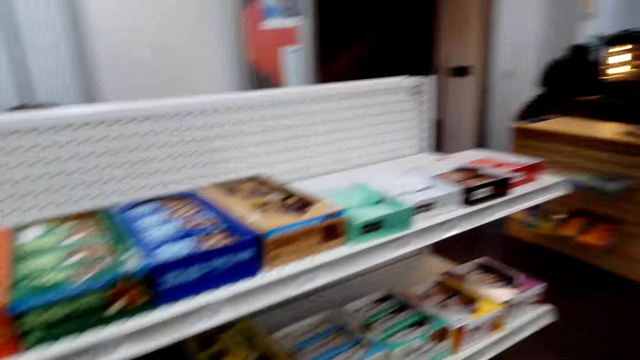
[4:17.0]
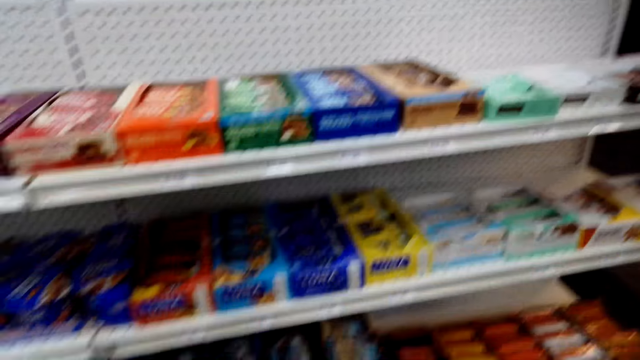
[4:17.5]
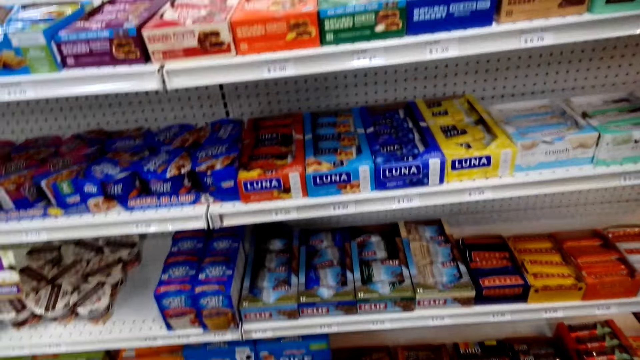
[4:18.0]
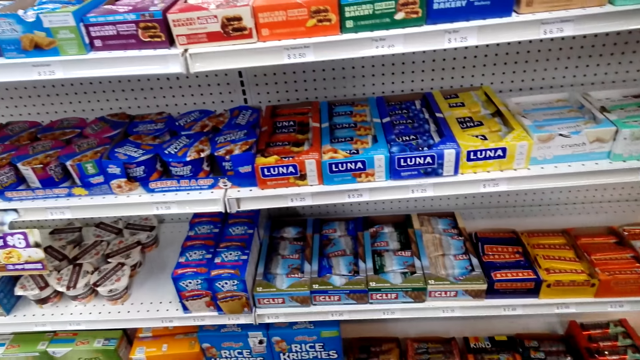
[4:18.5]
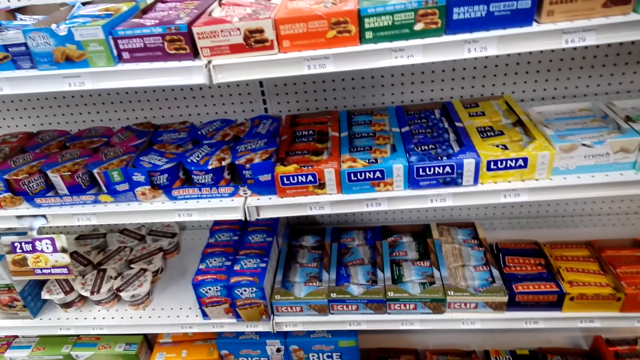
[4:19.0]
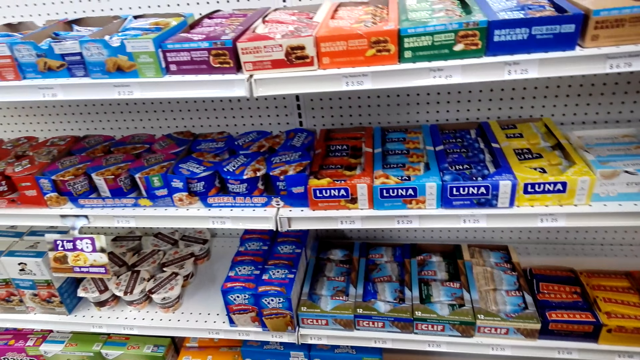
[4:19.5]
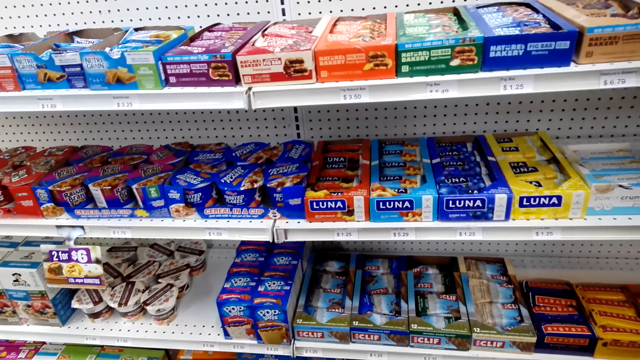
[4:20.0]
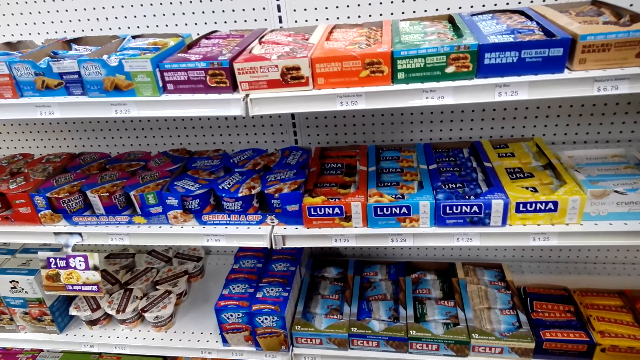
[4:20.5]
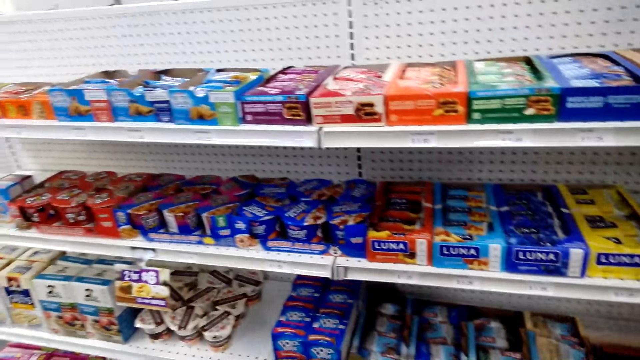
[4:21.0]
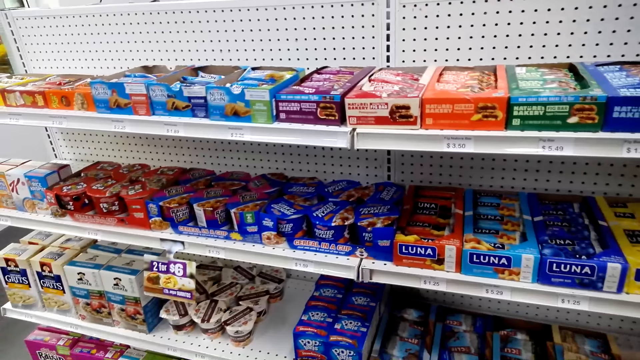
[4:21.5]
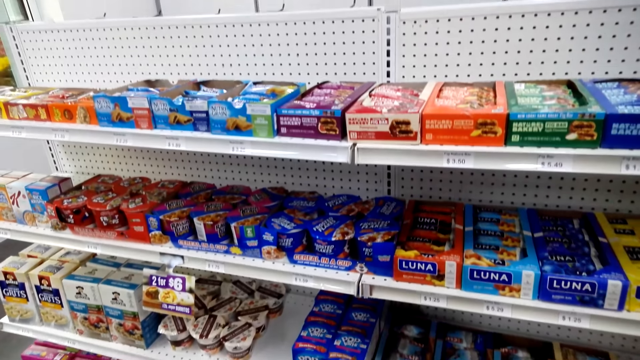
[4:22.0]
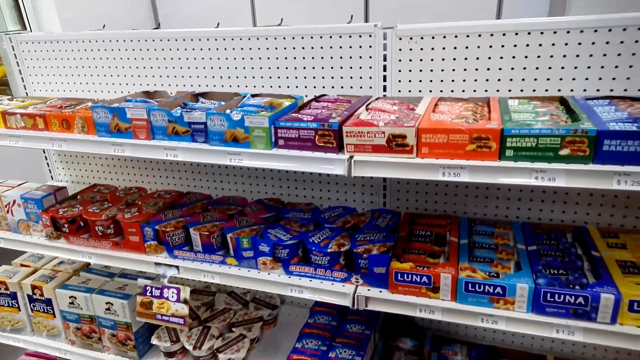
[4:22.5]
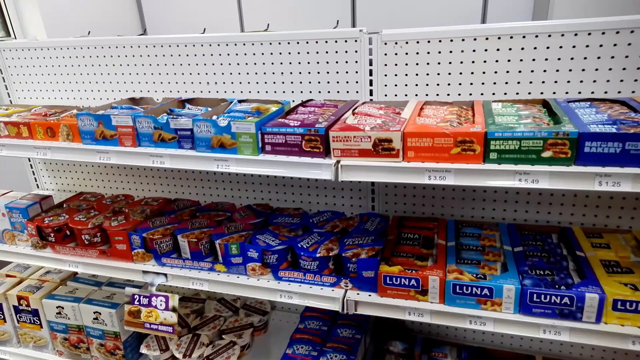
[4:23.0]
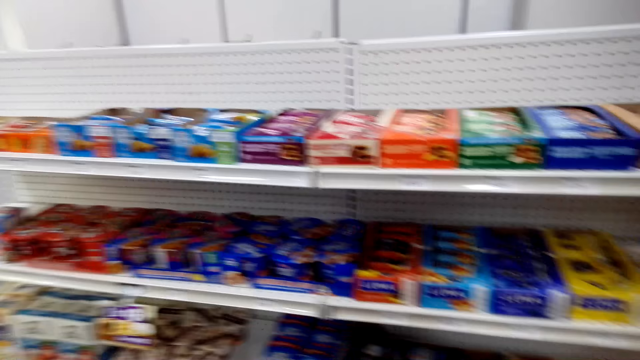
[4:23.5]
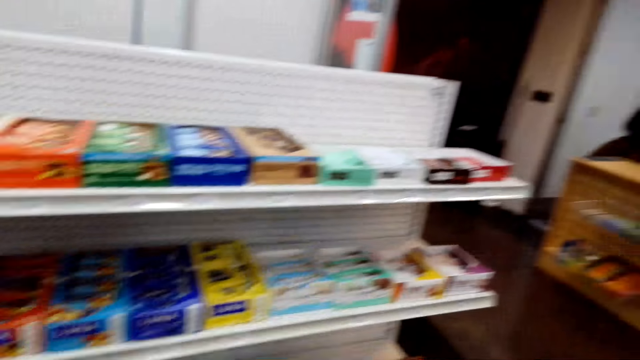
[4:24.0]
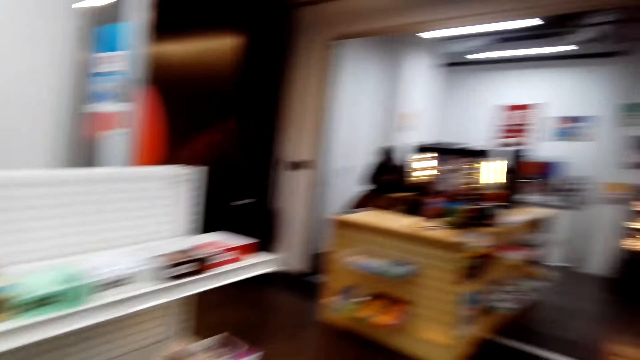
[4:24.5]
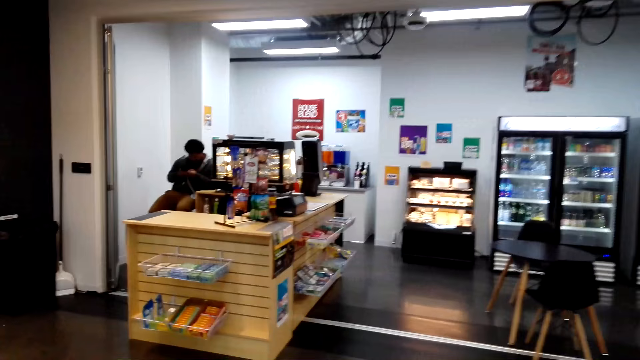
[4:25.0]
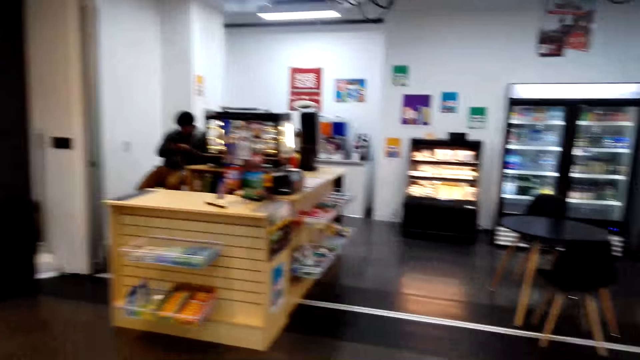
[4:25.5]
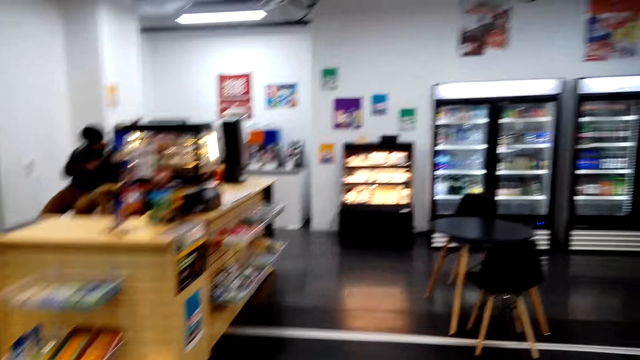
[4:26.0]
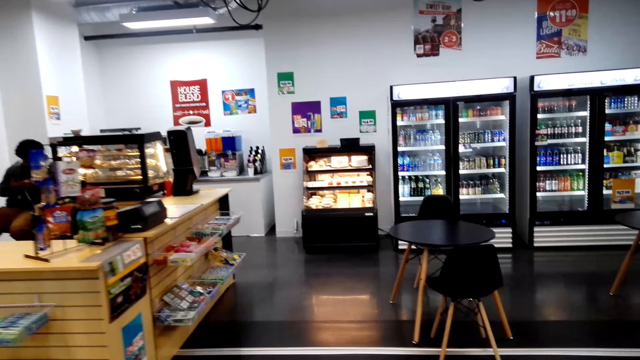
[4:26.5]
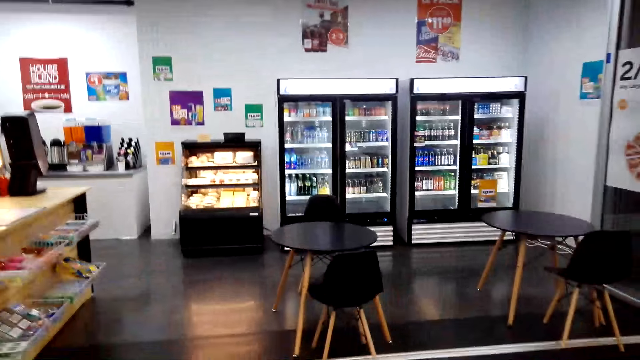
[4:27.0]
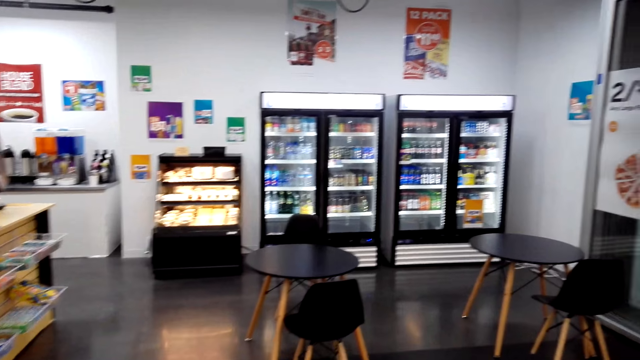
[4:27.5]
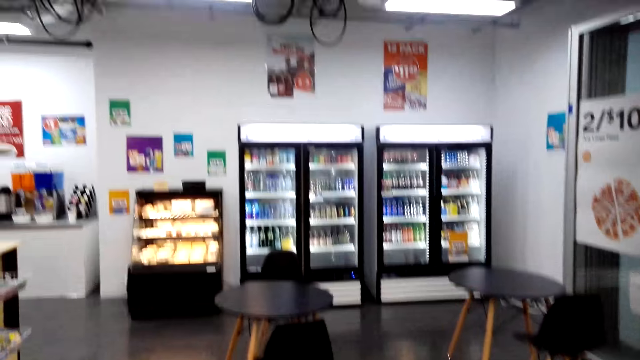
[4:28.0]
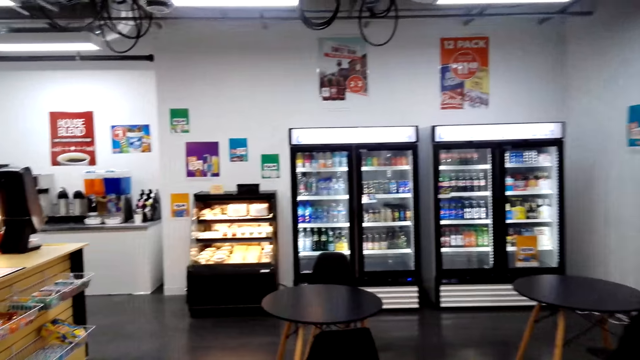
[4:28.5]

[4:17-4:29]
The camera wearer looks around the shelves. They walk around the supermarket.

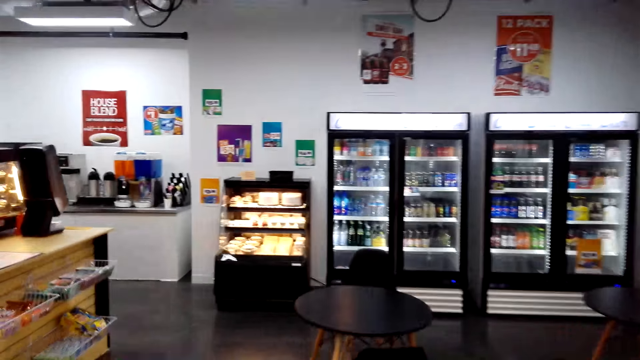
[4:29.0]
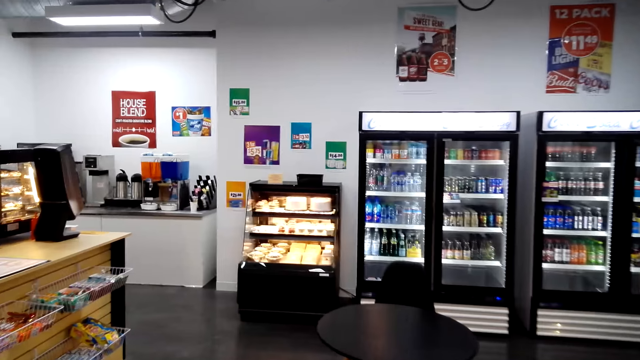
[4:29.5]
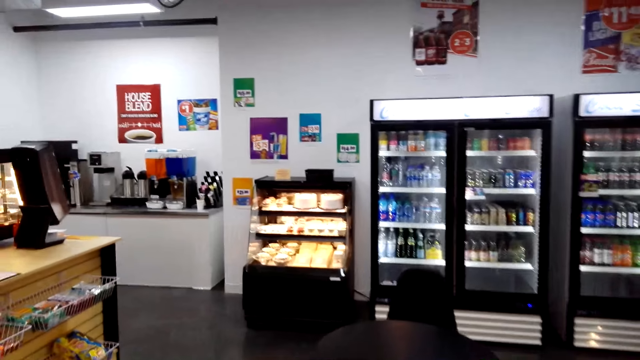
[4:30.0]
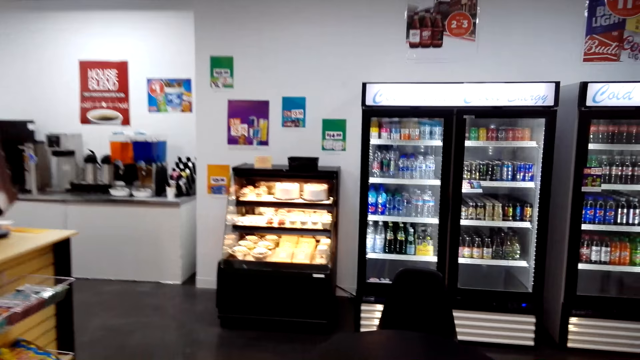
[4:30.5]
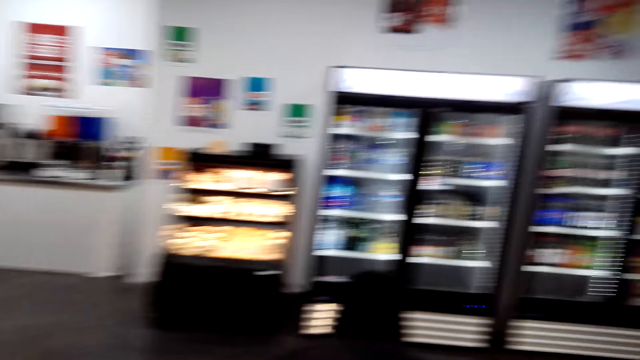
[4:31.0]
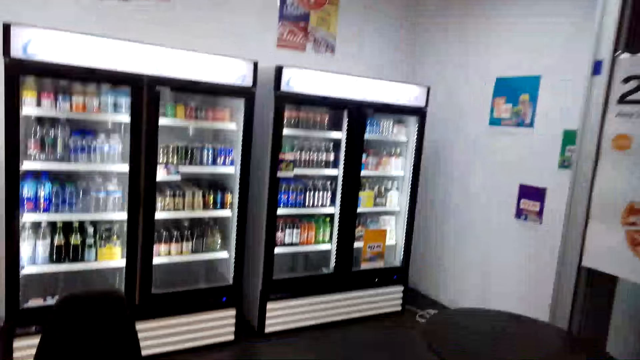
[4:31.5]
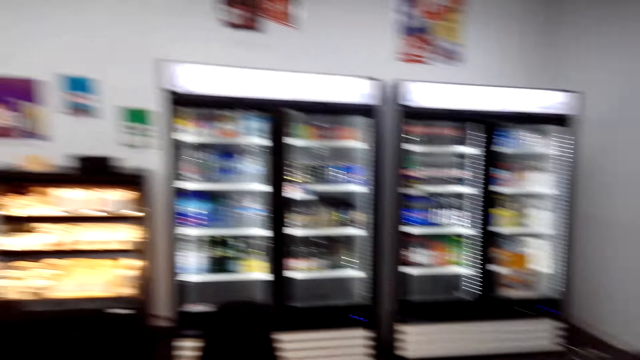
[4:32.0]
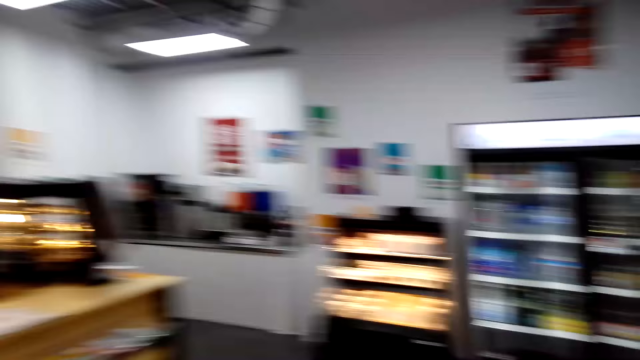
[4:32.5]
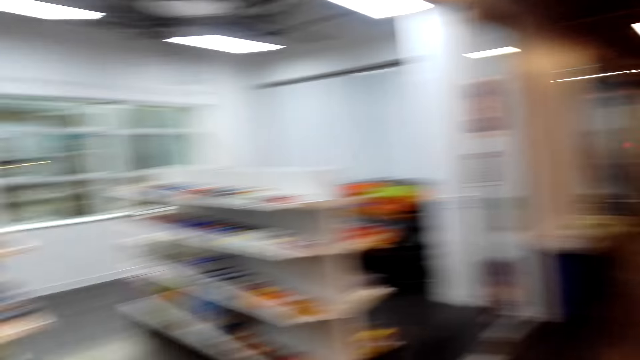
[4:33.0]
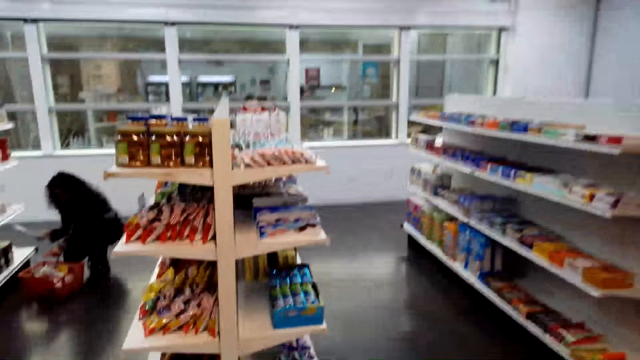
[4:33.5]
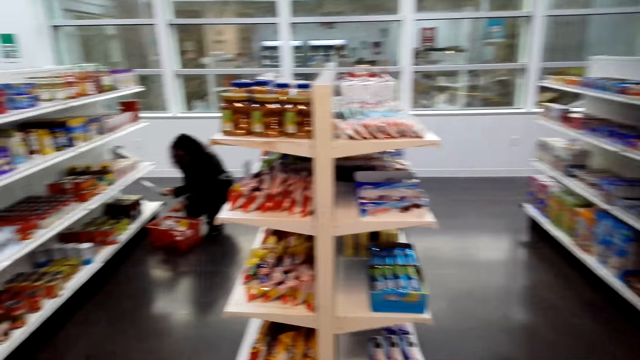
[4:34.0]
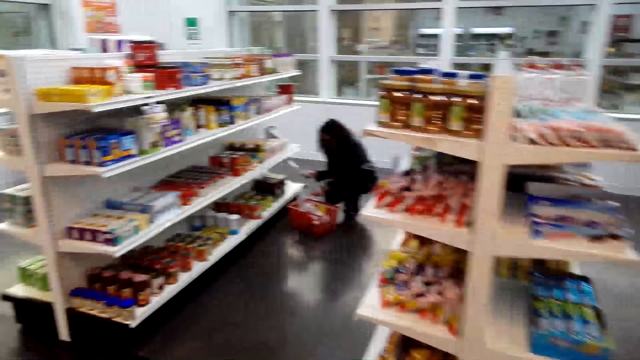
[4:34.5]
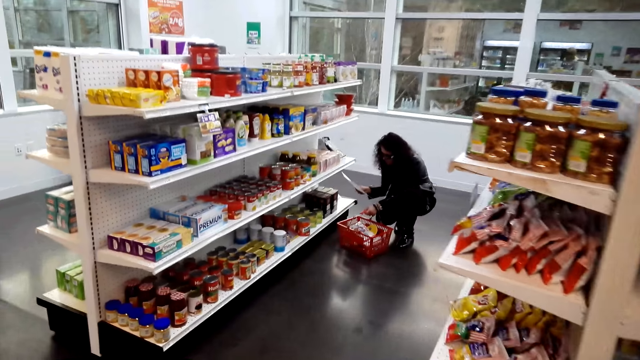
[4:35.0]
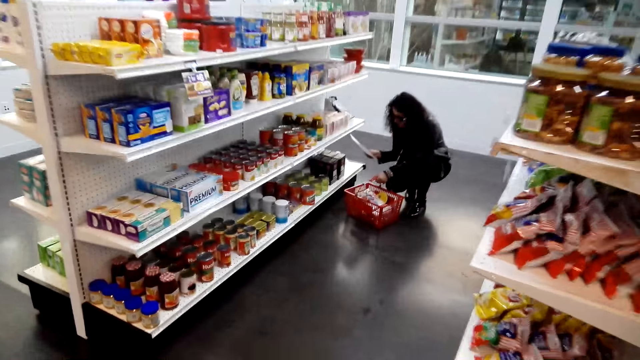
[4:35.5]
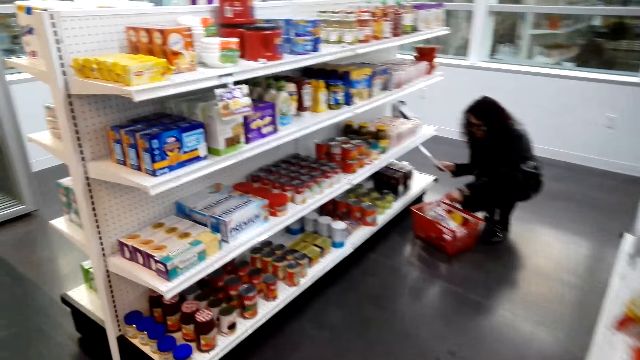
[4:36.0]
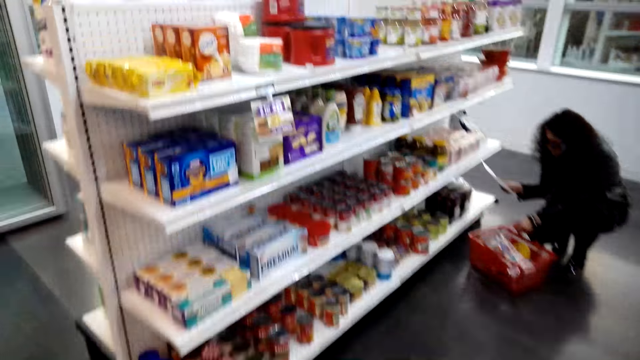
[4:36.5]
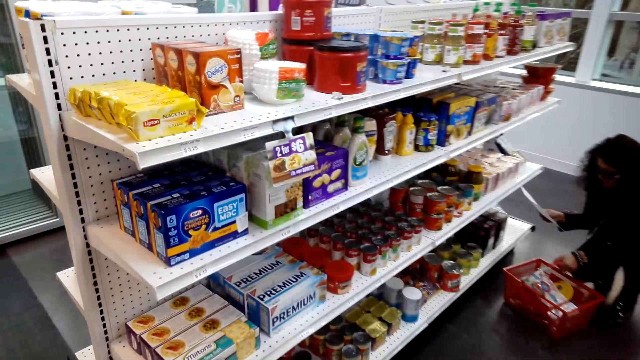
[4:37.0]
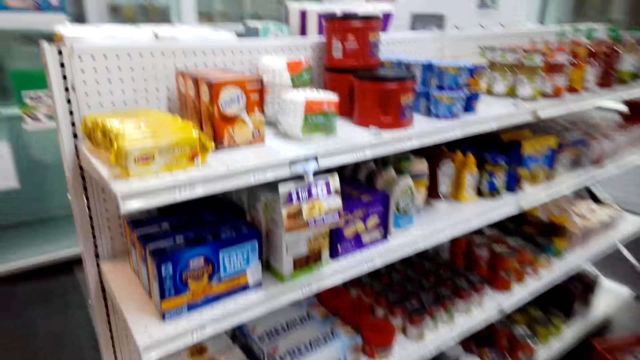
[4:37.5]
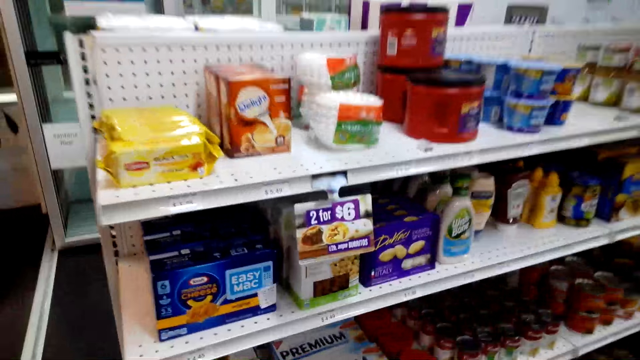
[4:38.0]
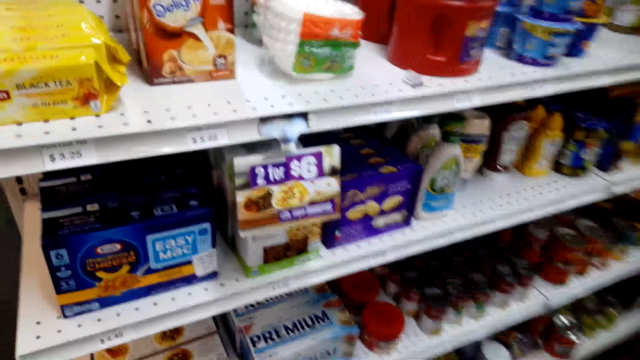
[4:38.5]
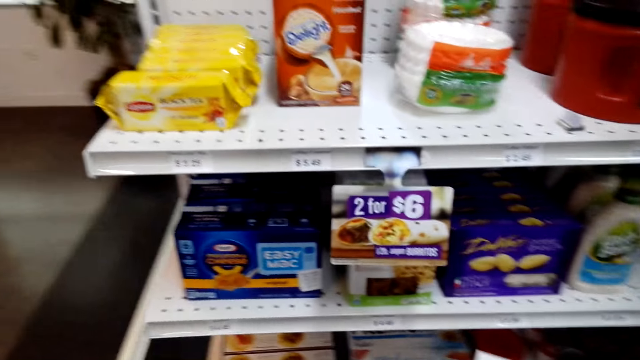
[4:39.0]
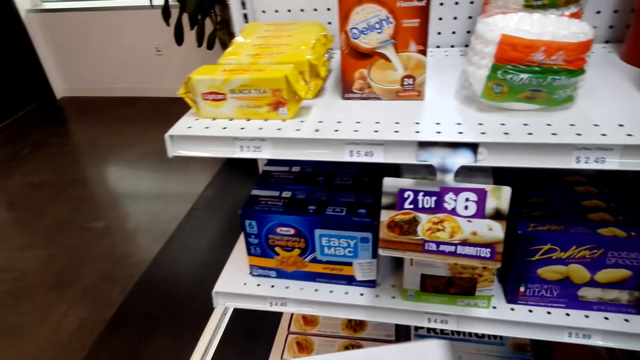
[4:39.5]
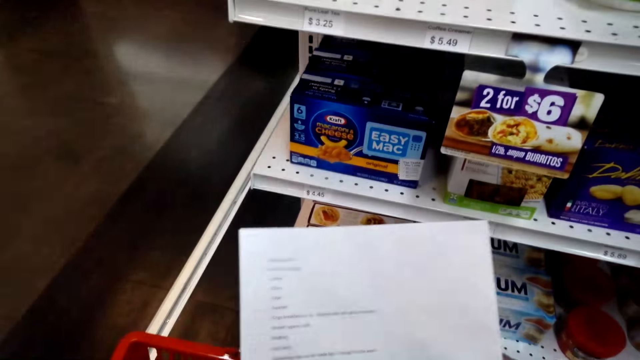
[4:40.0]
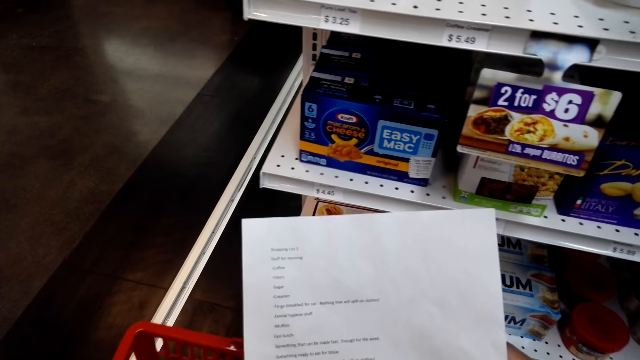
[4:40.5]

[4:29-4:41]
The camera wearer looks around the shelves.
